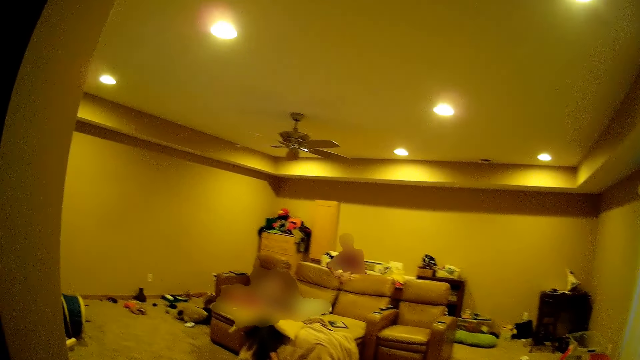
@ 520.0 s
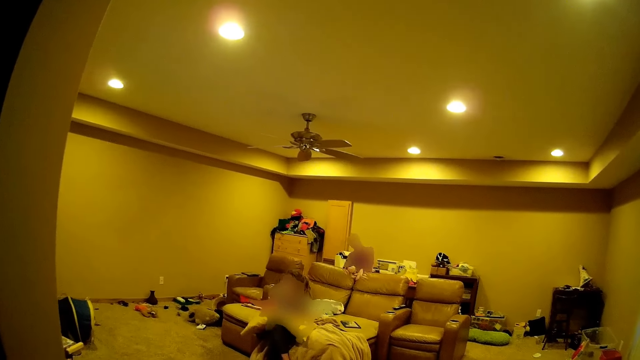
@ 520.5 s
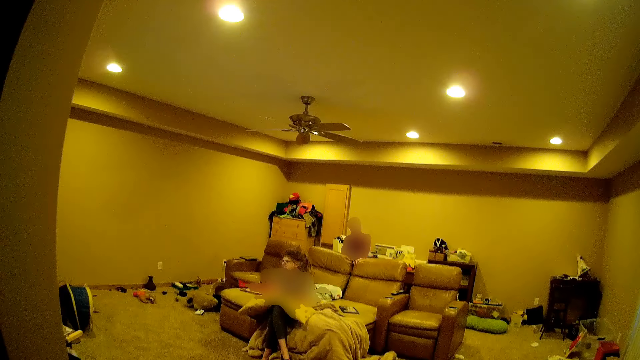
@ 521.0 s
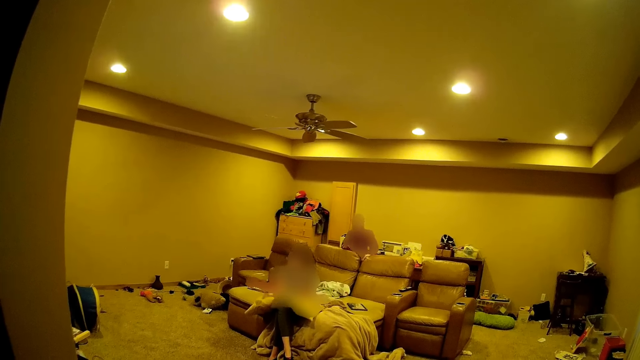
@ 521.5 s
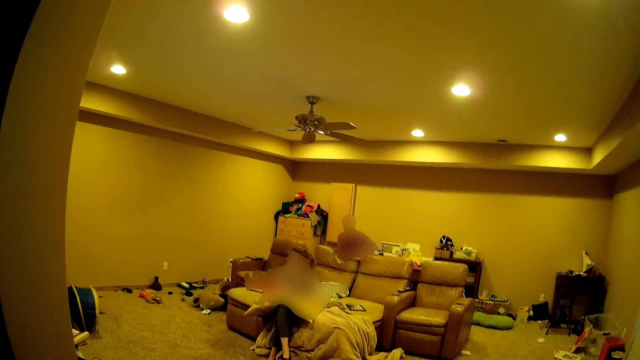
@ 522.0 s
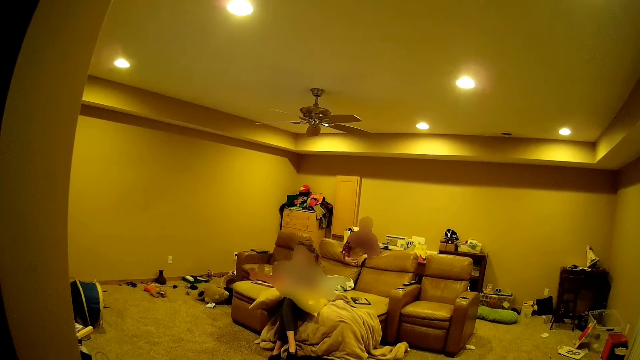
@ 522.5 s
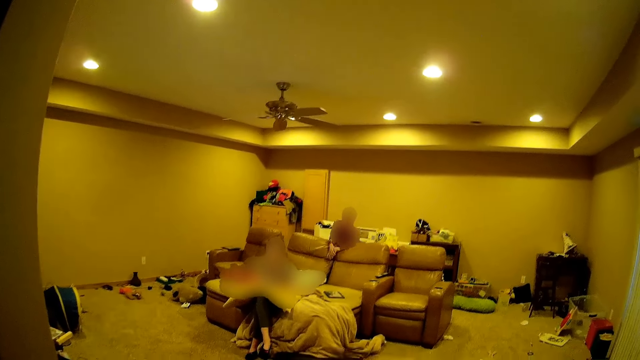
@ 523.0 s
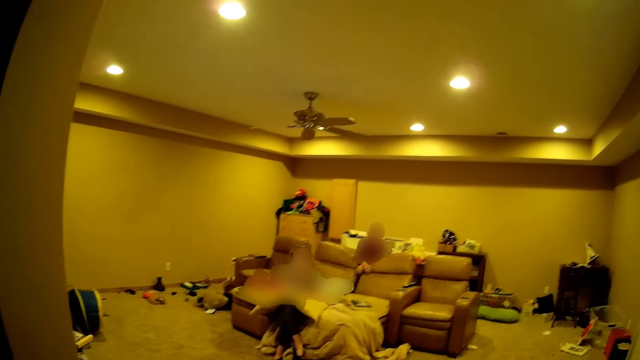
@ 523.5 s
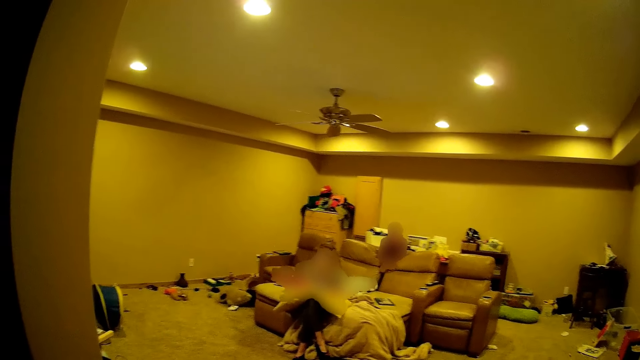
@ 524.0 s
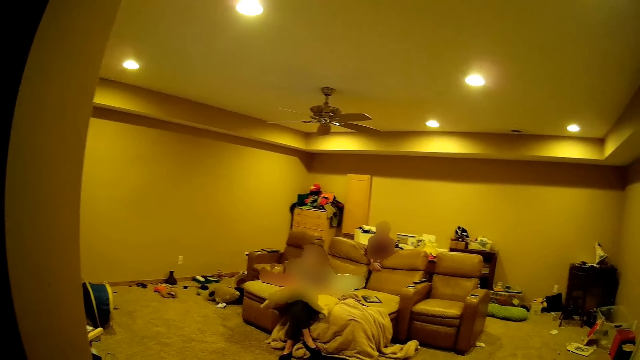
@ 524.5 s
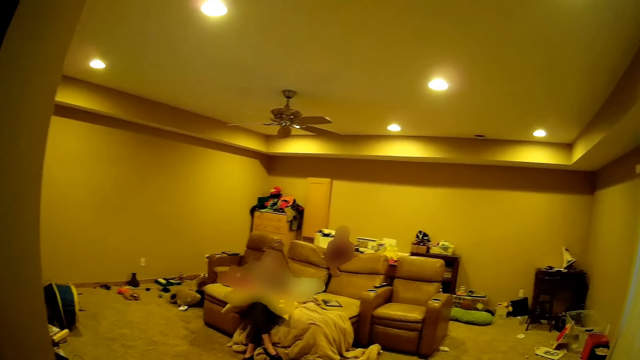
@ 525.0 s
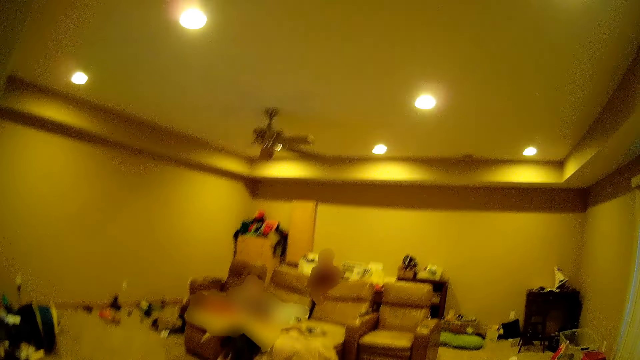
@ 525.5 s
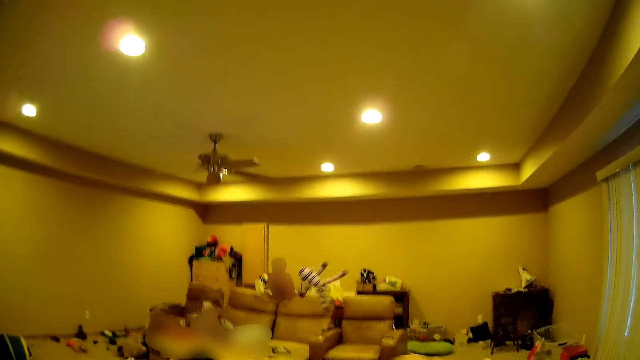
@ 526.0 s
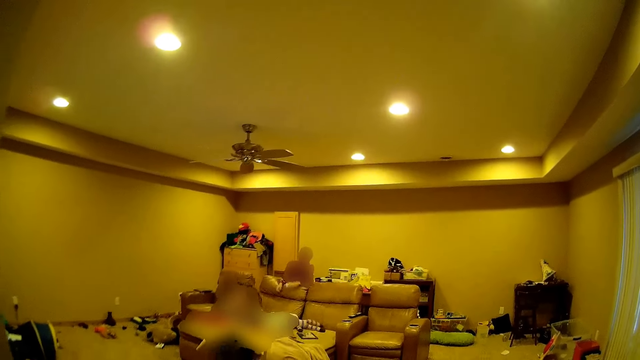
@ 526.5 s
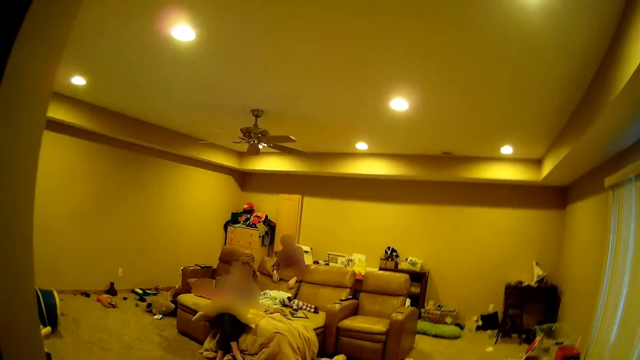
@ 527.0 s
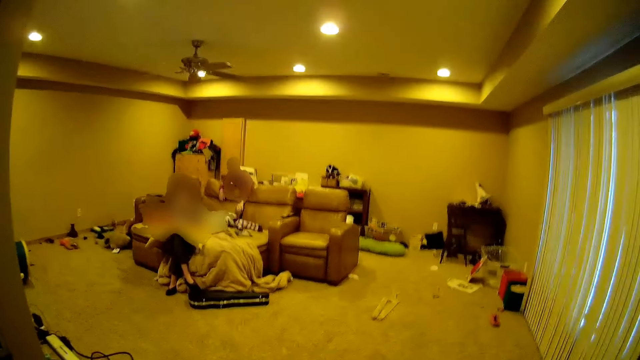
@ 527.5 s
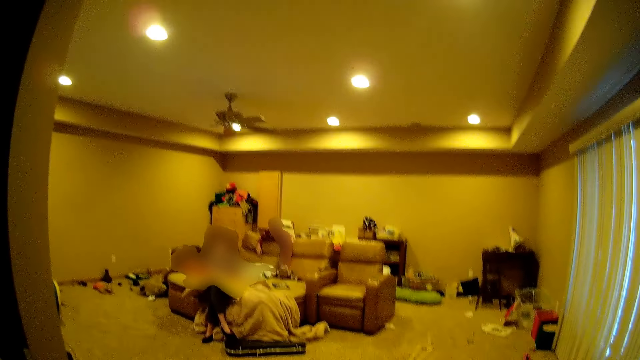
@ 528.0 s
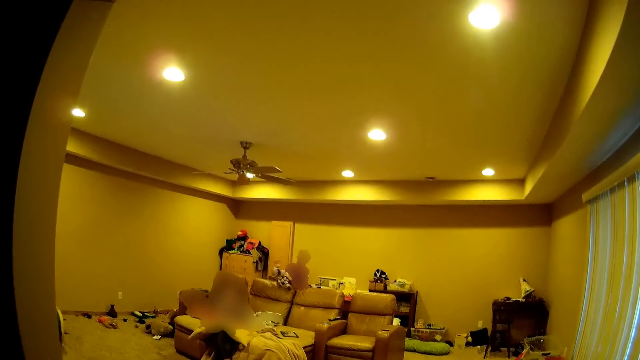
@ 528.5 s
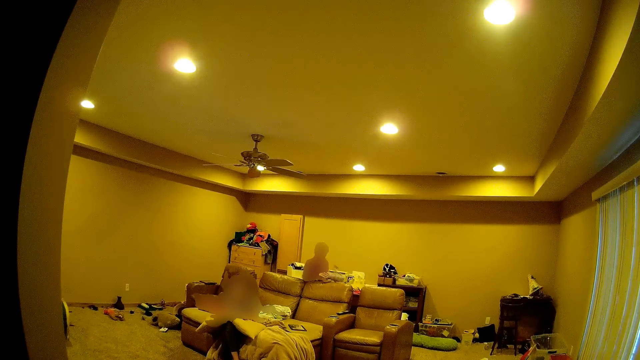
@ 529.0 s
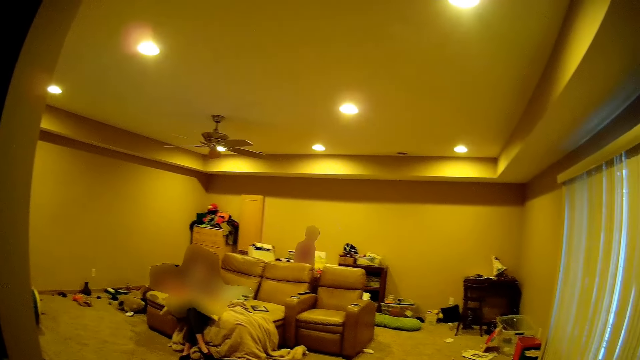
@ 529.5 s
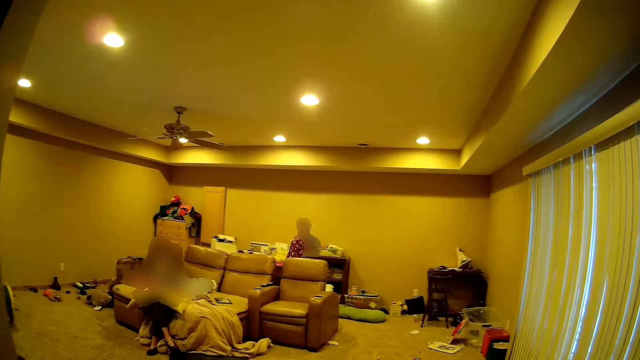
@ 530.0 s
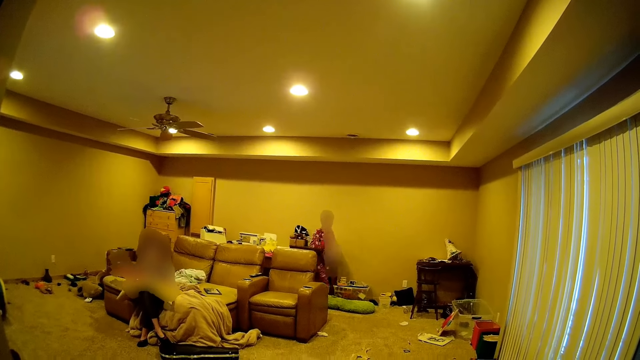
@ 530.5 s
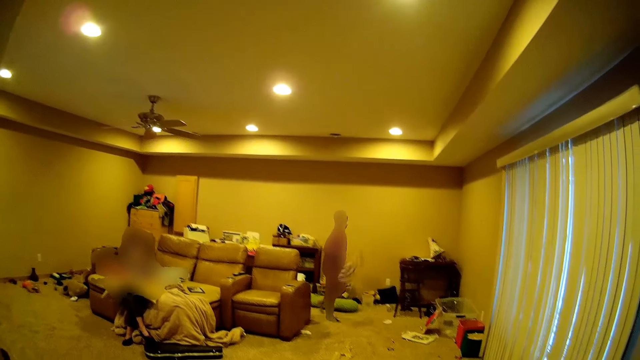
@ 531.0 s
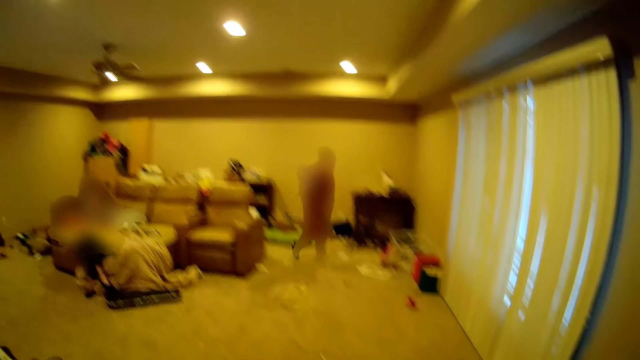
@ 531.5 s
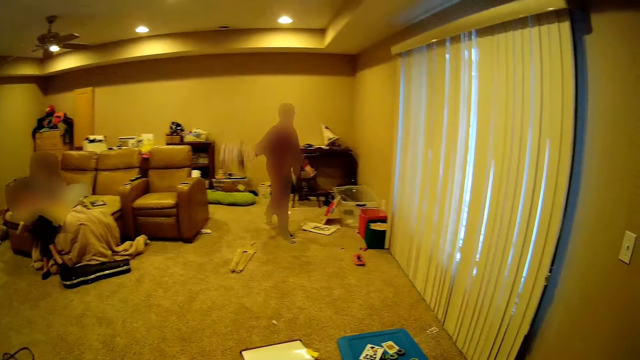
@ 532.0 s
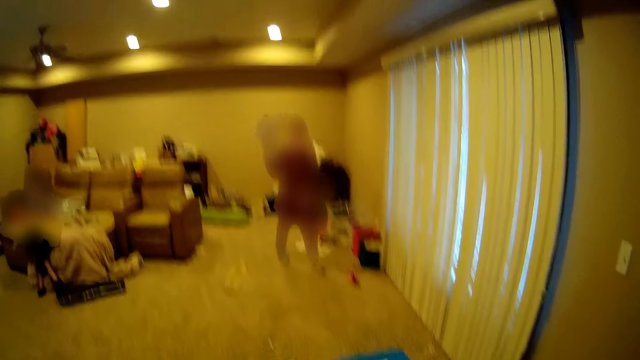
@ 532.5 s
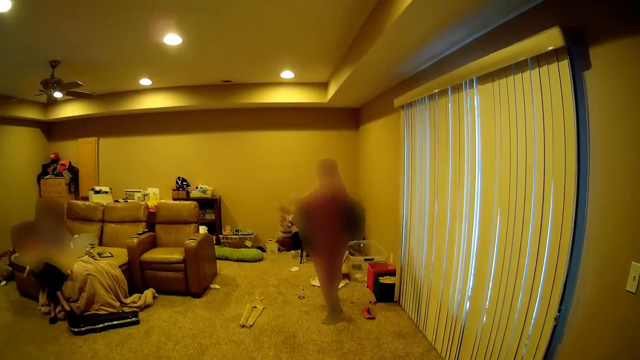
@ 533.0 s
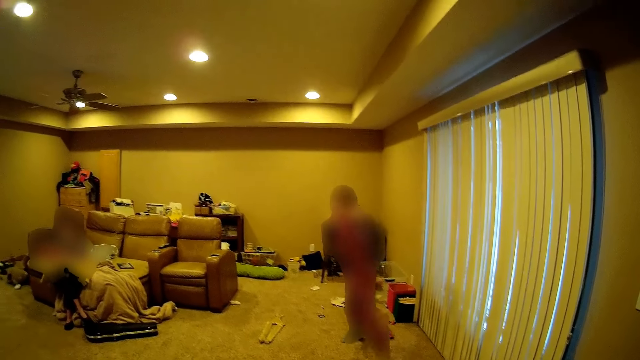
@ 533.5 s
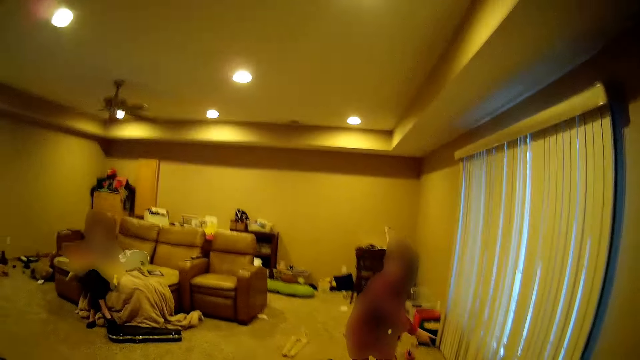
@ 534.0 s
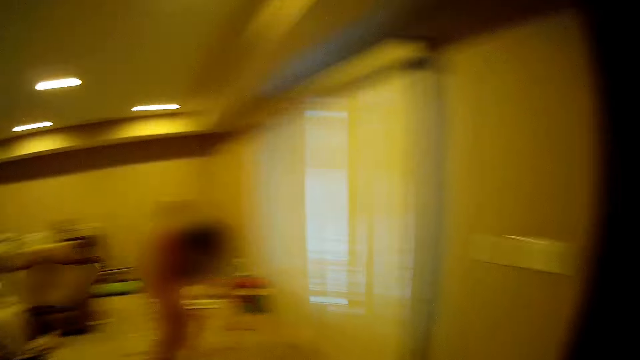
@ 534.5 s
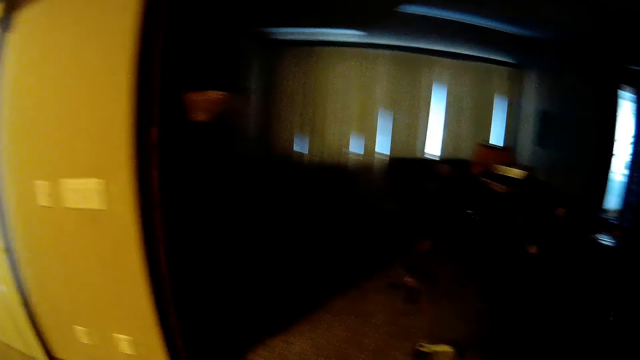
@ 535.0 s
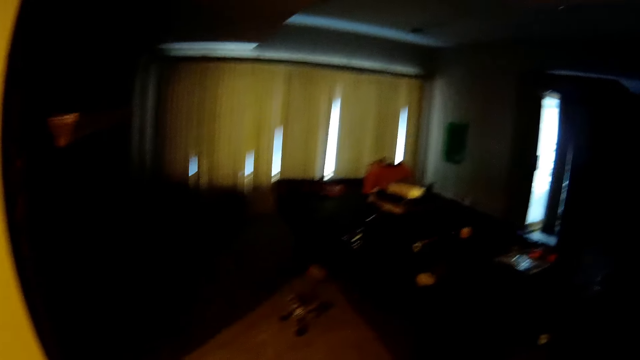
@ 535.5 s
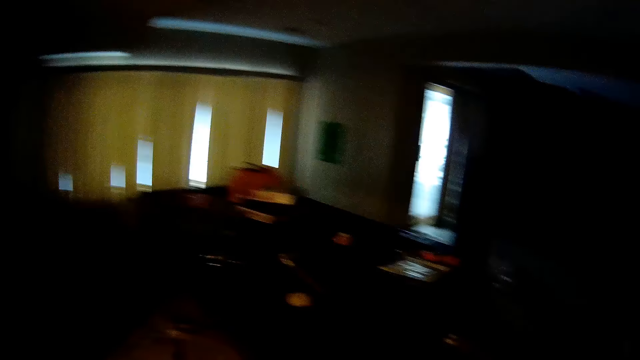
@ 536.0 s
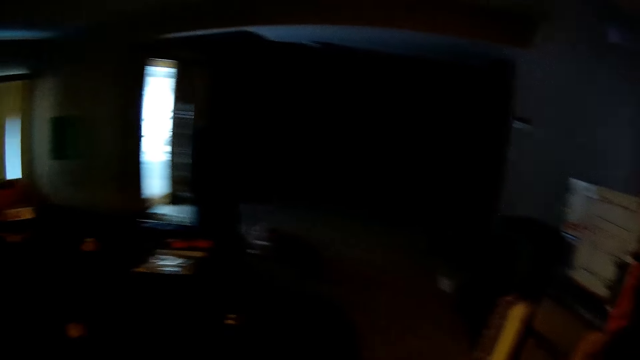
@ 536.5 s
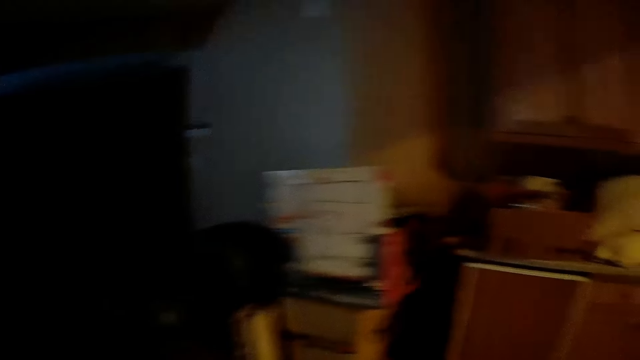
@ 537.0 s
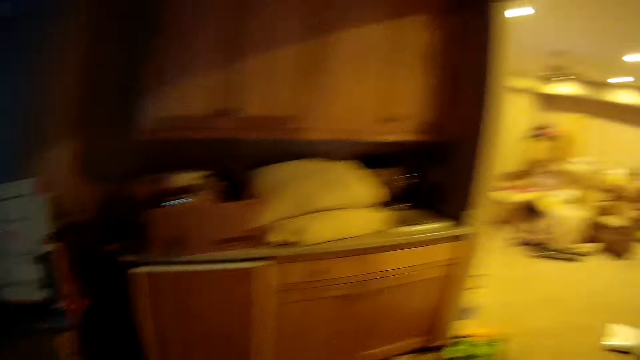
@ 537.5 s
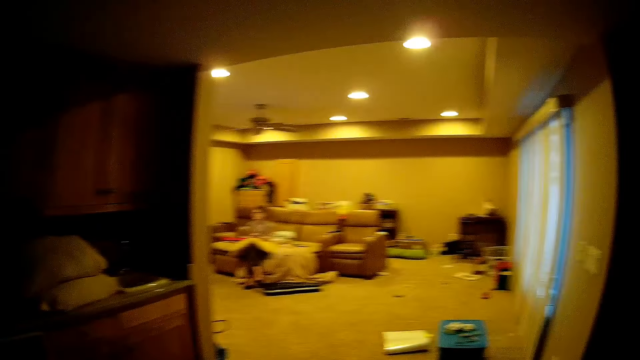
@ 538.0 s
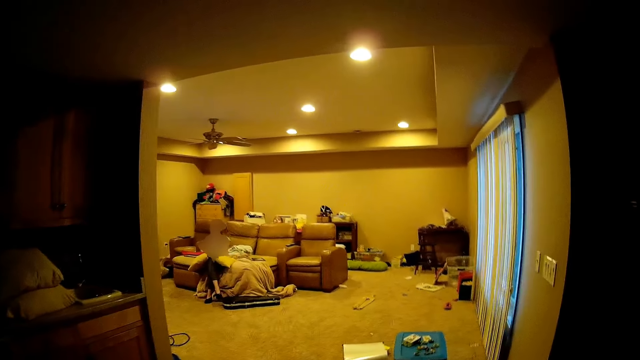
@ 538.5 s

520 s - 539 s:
The camera wearer throws a doll on the couch. They throw a doll to a person. The person grabs the doll. The person throws a doll at the camera wearer.

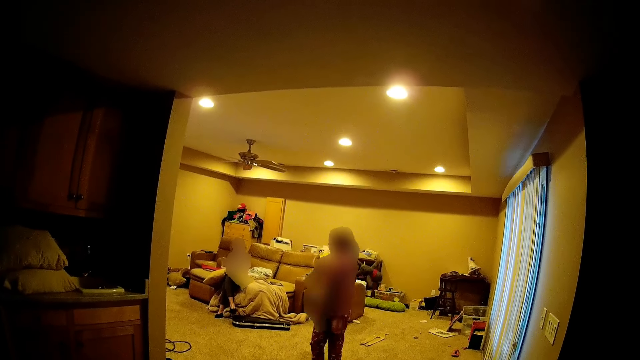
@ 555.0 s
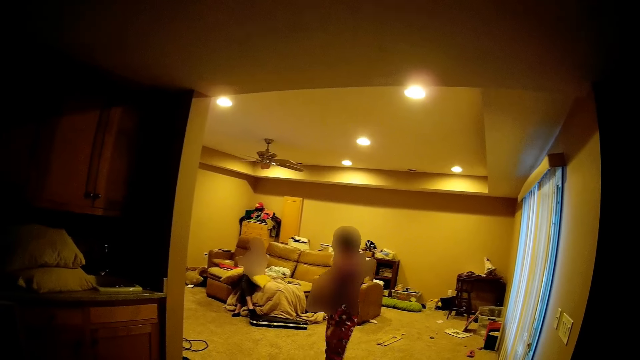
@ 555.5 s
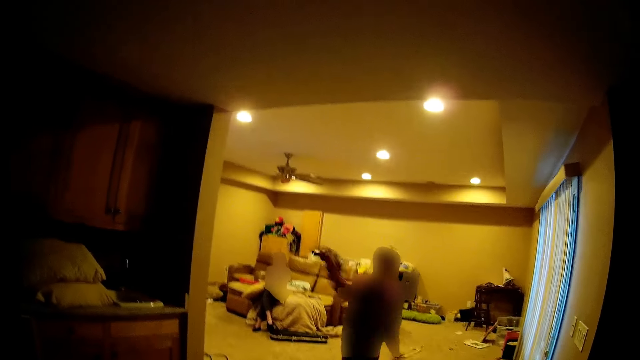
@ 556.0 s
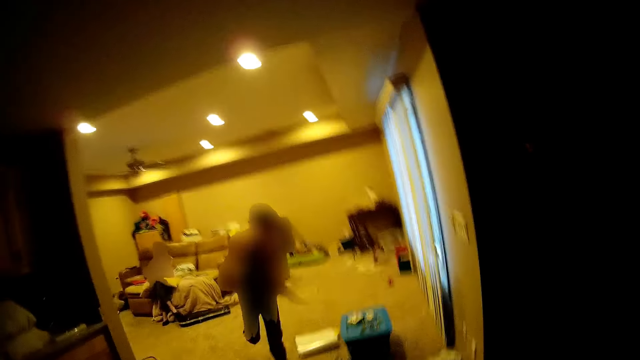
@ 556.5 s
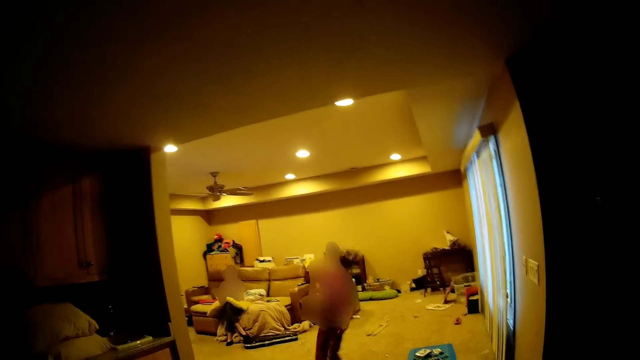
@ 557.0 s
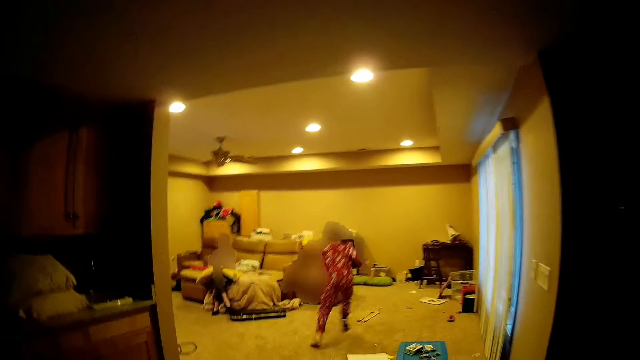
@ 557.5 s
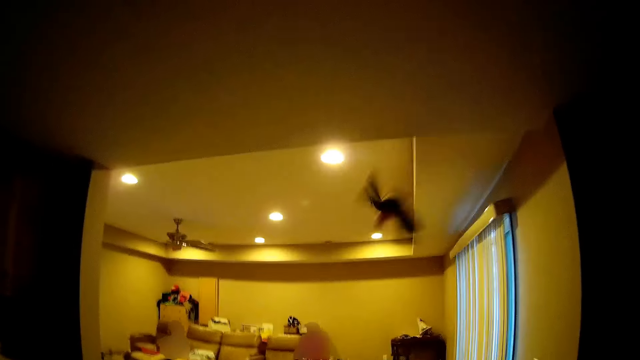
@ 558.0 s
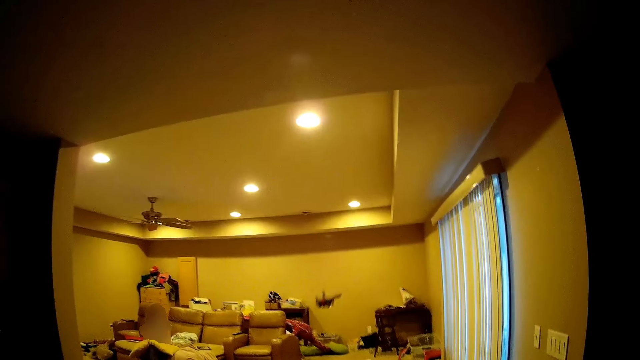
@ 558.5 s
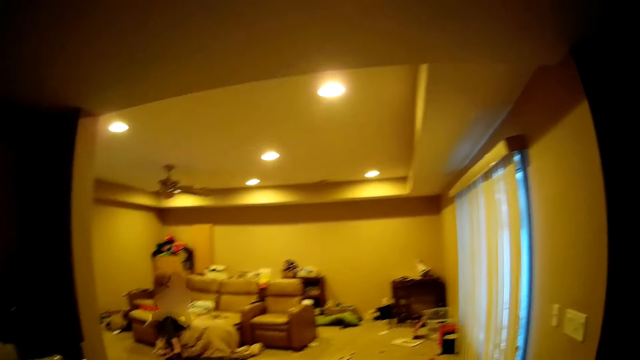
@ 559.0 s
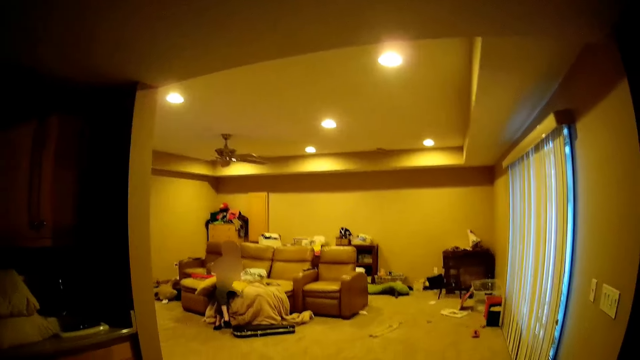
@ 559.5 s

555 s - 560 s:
A person throws a doll at the camera wearer. The person runs away from the camera wearer. The camera wearer throws the doll at the person across the house. They look around.
